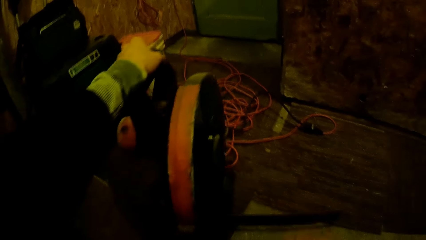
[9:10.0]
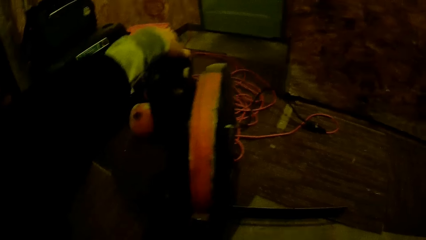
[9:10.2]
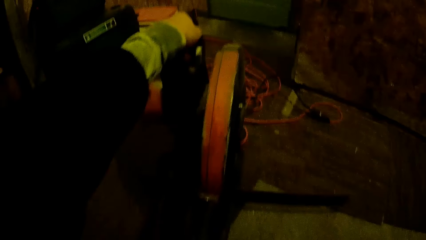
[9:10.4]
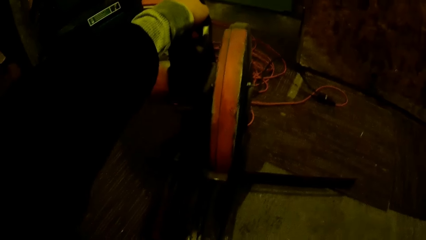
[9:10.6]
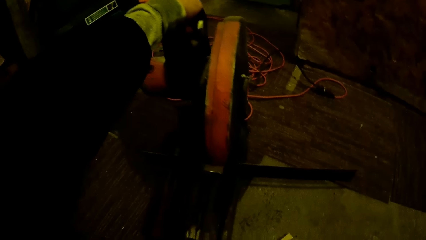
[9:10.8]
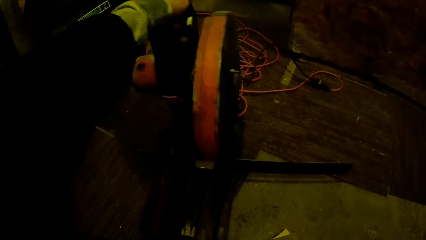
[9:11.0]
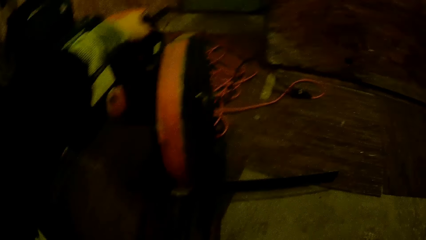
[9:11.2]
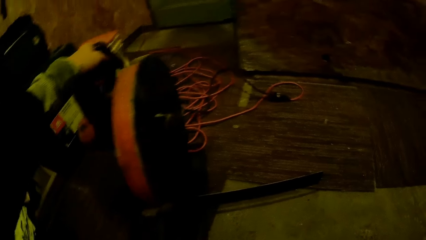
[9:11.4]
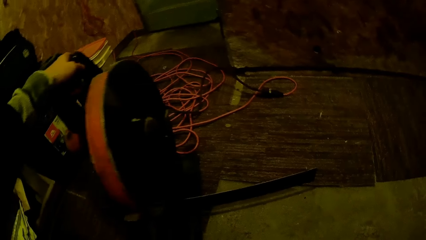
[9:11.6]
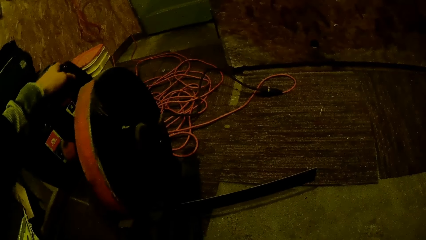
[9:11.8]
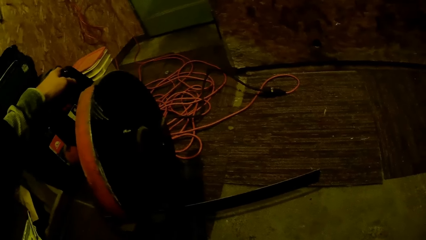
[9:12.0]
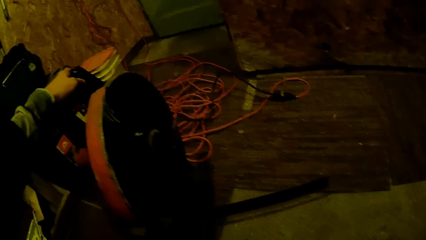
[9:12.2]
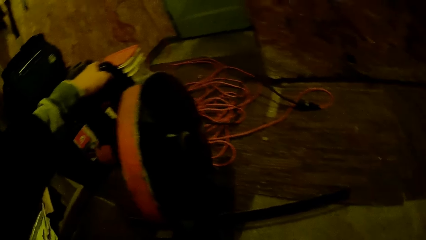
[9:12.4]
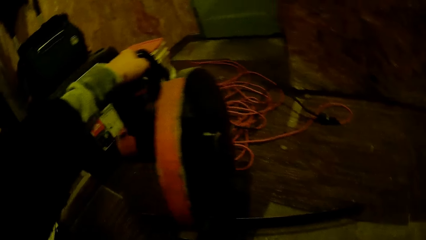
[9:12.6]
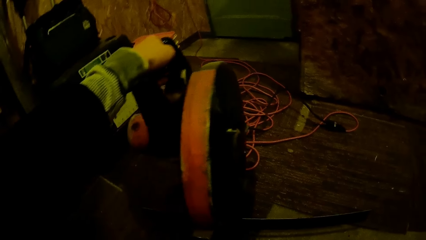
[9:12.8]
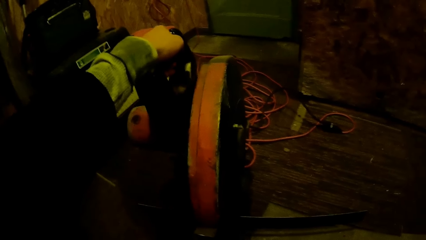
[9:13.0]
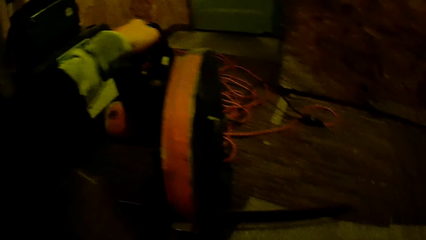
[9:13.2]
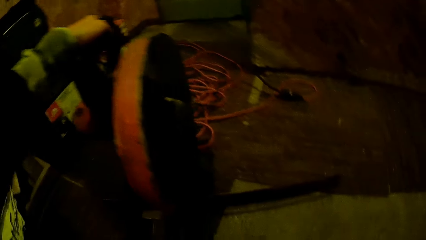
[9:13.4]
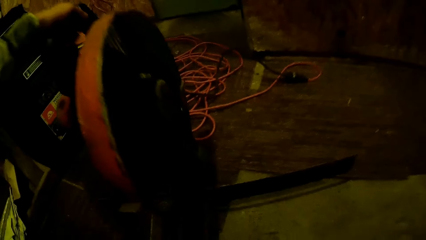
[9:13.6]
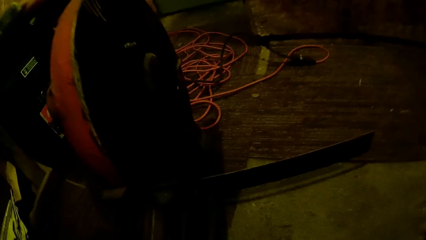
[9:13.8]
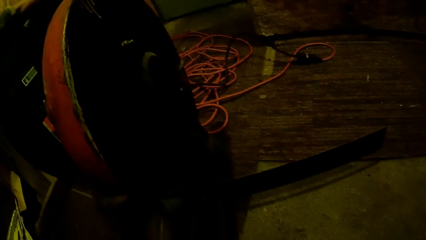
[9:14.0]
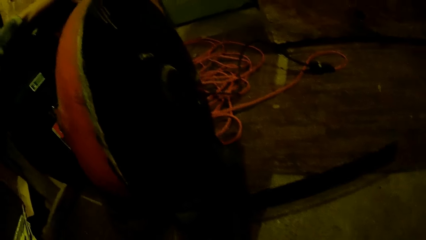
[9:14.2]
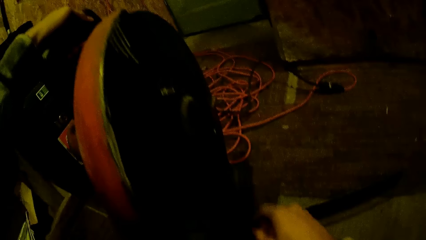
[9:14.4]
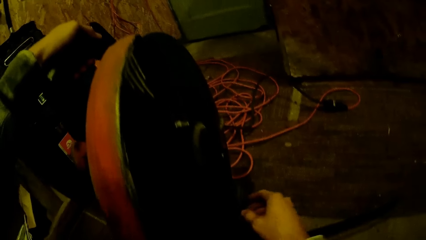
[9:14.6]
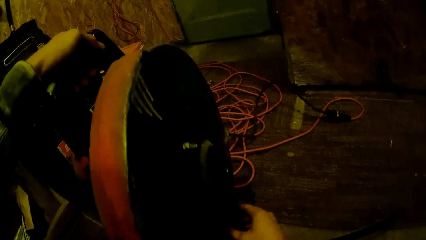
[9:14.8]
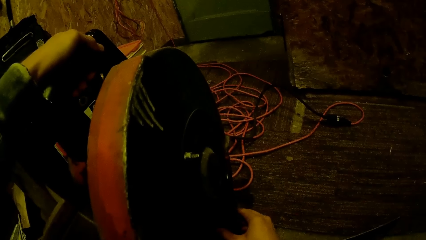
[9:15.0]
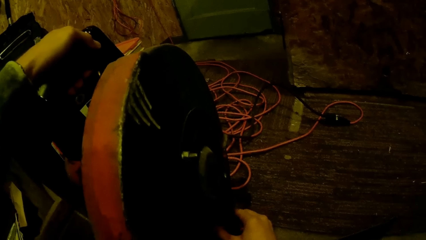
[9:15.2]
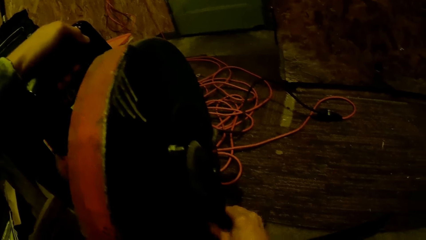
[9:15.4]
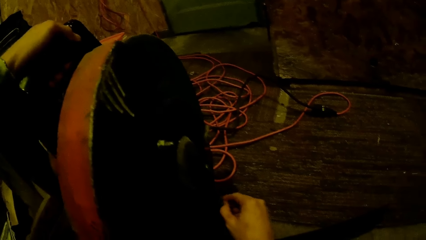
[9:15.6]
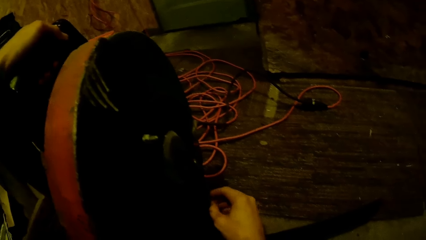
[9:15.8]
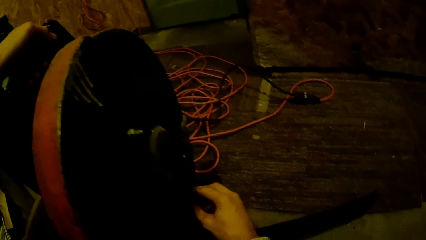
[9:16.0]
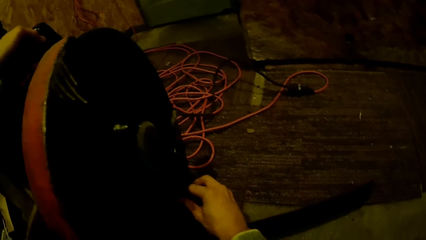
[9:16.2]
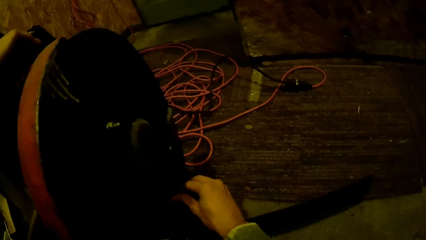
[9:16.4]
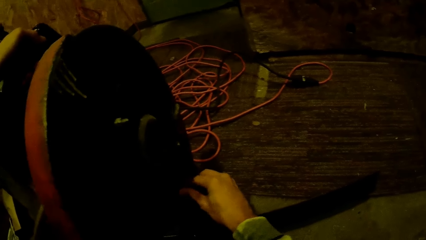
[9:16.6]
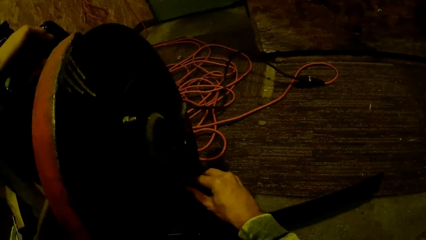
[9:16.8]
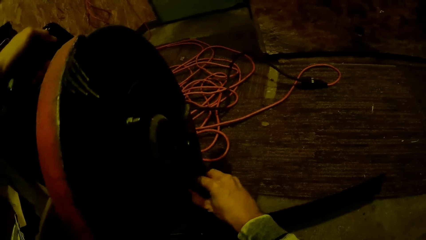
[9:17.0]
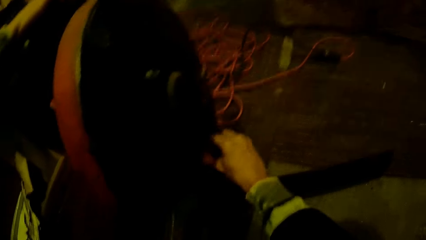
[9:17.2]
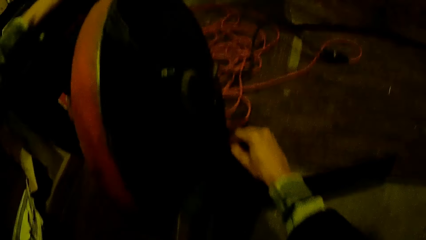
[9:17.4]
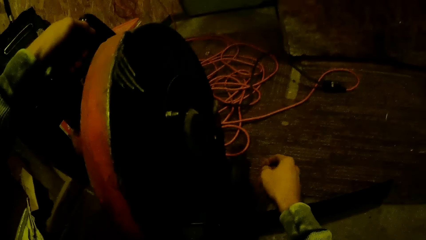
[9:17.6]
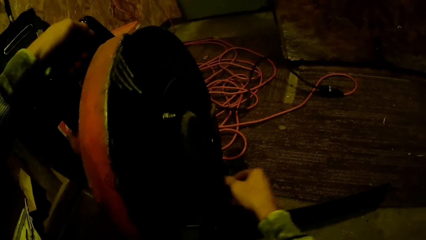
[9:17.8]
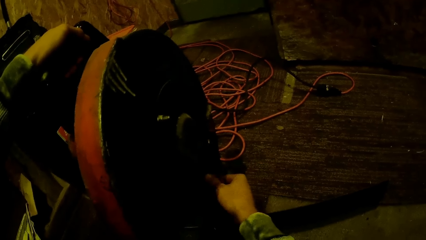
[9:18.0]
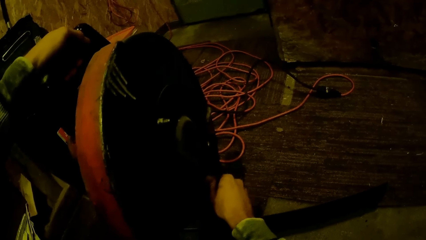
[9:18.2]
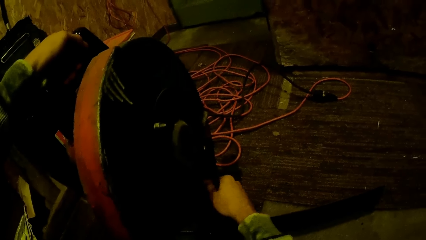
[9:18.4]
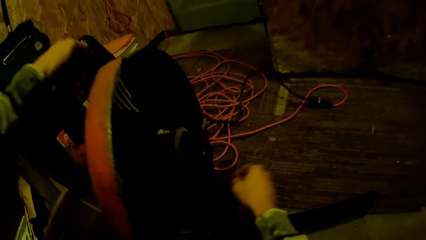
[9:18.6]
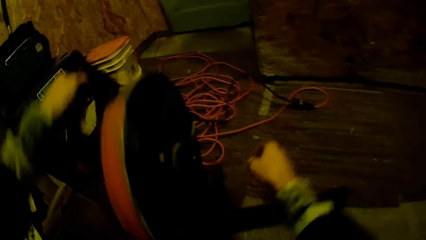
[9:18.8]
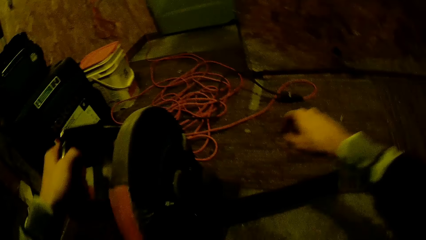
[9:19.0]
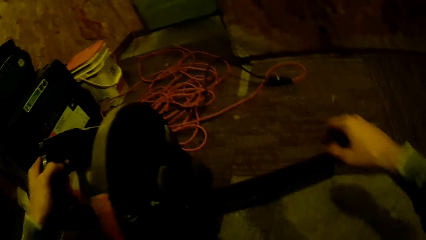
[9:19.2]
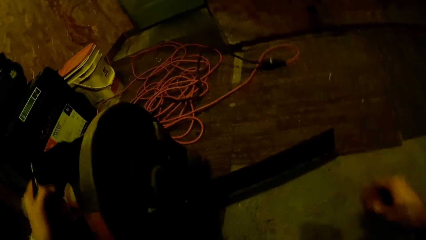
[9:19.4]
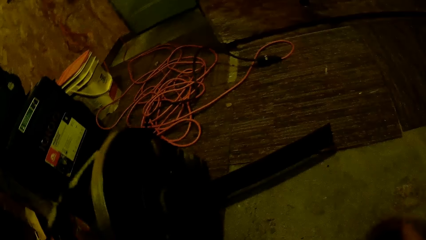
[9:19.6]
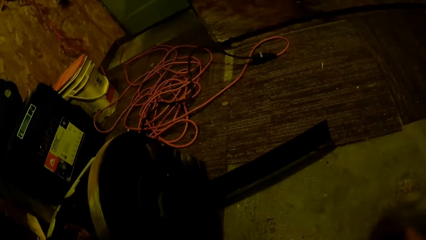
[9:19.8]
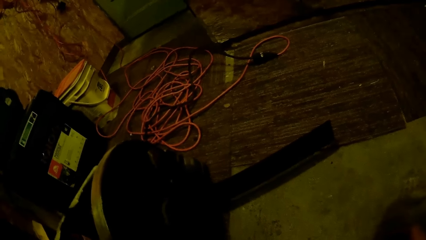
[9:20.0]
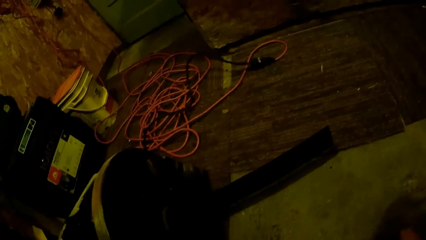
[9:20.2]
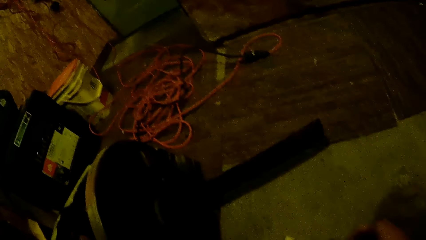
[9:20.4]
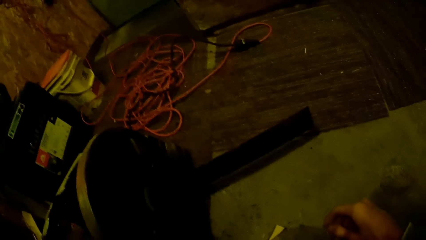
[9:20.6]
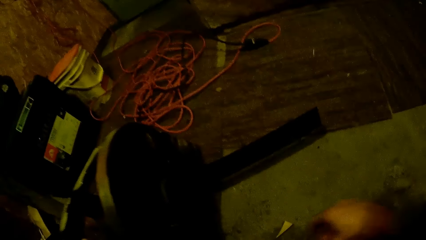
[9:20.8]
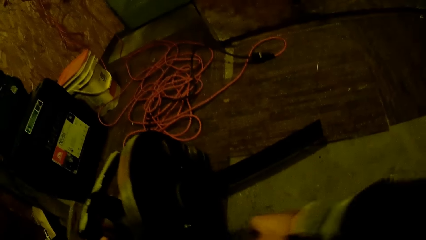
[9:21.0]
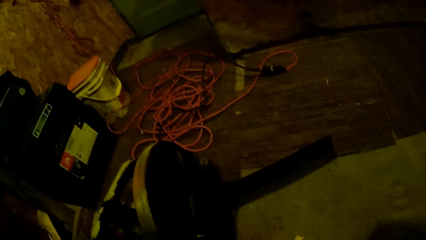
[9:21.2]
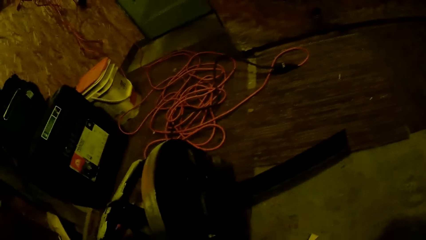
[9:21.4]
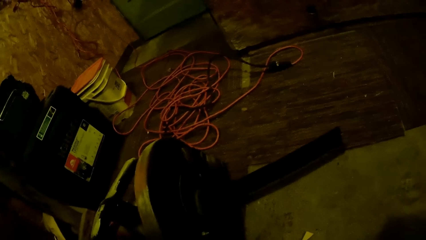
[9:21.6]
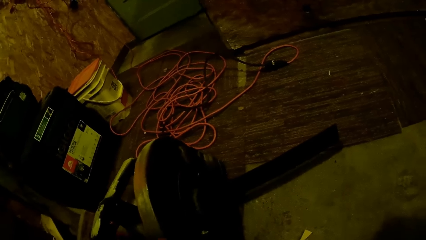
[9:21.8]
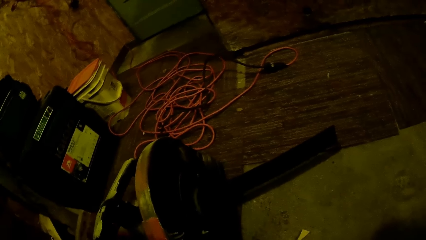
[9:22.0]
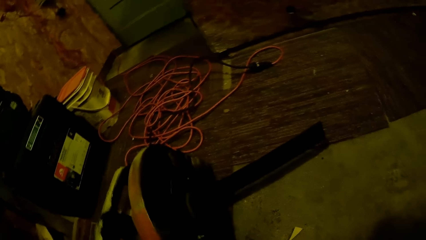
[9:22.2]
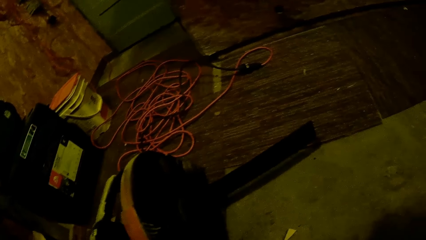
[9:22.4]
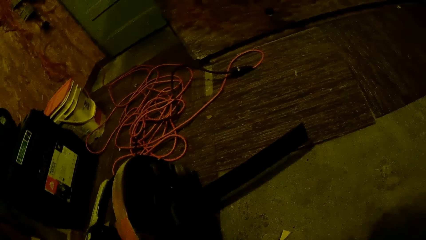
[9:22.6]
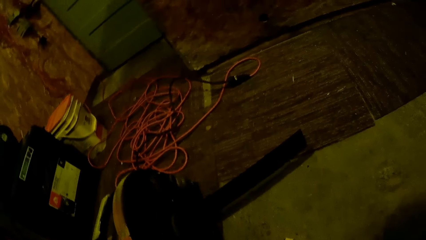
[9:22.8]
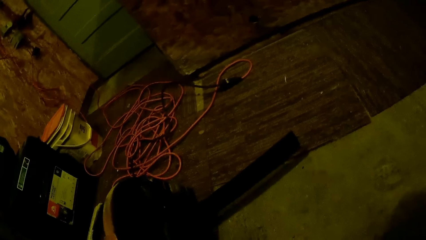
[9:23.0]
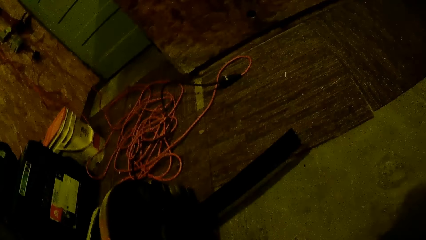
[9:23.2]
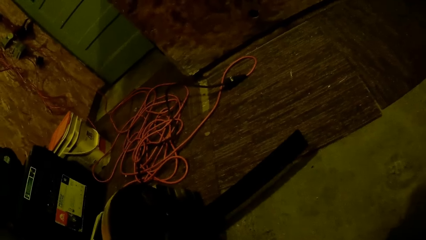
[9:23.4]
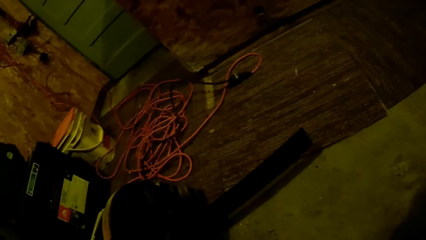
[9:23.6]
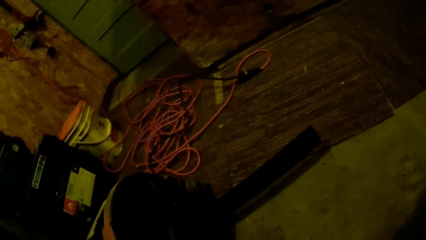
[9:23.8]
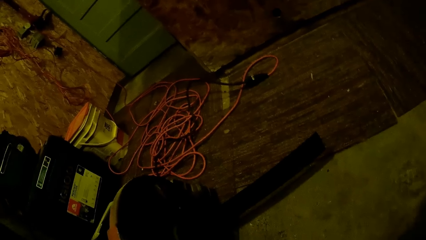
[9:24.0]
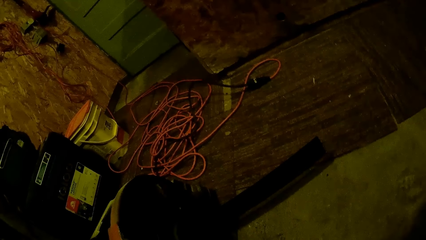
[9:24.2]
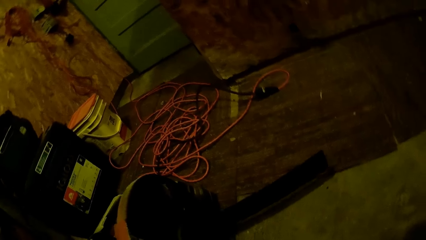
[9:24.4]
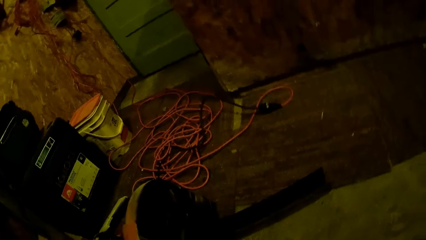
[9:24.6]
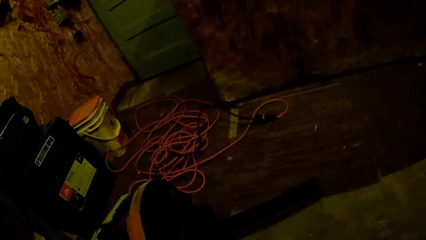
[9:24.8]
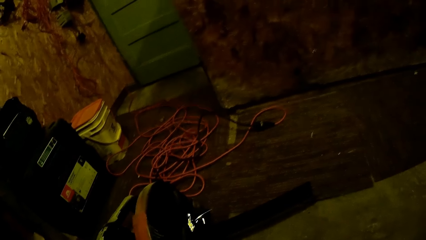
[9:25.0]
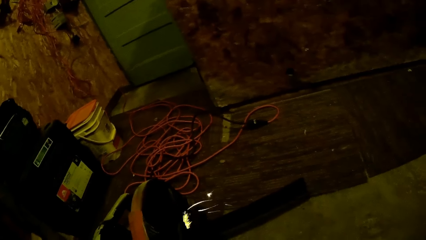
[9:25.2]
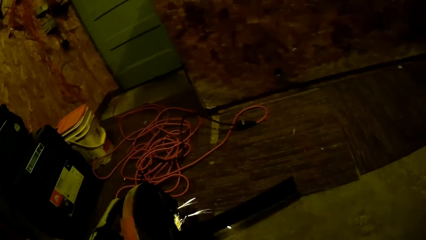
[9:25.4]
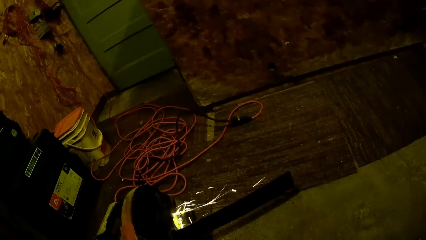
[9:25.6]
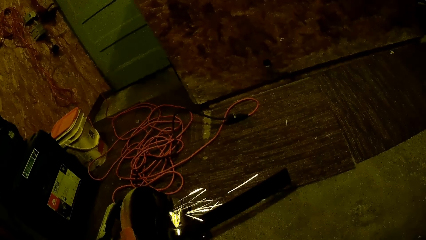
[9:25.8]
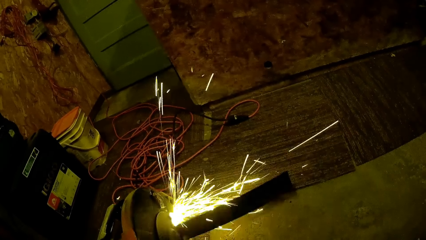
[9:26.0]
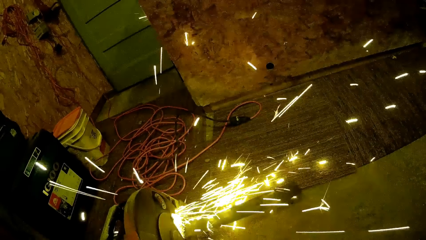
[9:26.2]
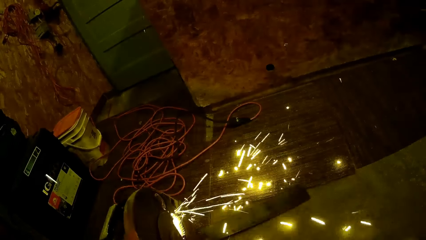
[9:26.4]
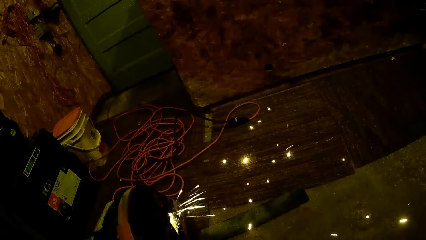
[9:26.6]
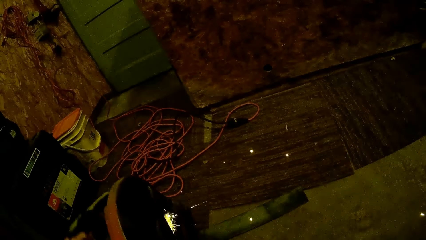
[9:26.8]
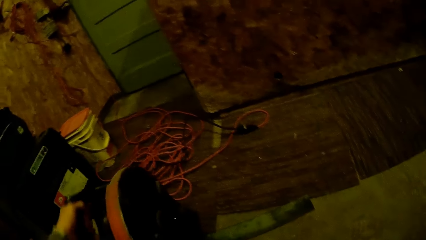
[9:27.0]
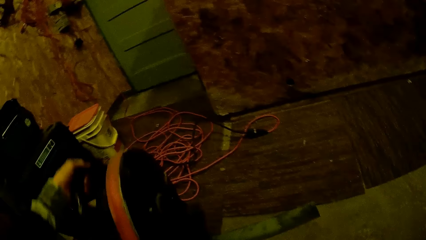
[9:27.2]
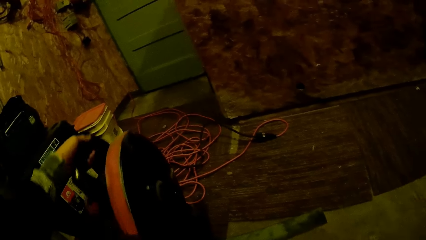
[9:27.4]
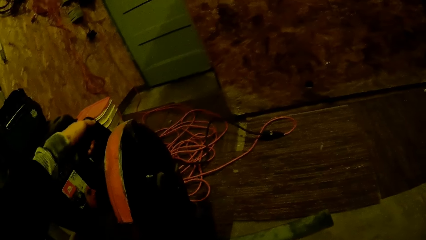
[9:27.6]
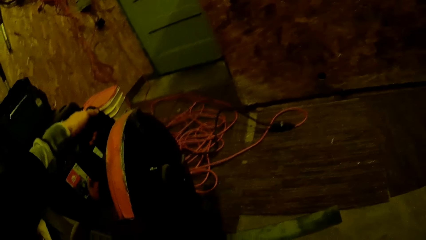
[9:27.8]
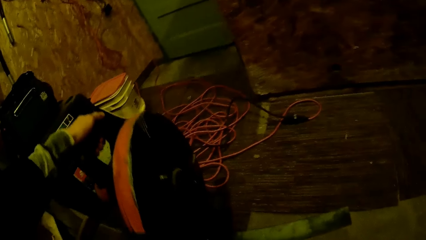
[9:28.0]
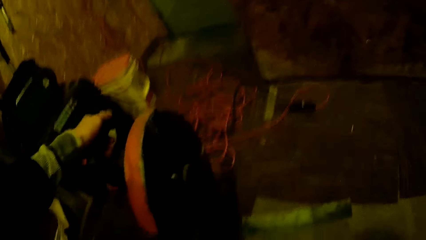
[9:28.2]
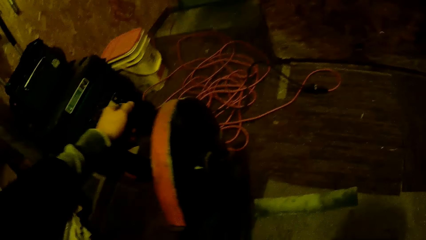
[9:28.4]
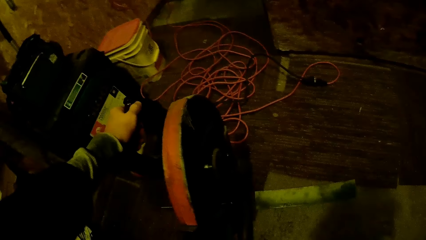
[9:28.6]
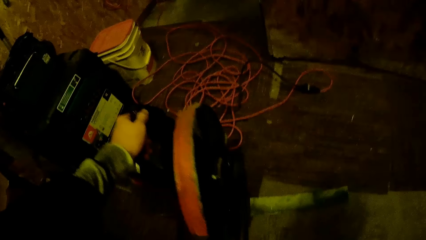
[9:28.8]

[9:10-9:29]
The camera wearer turns off the grinding machine. He adjusts the machine with his right hand. He turns off the metal grinder. He turns on the metal grinder.
